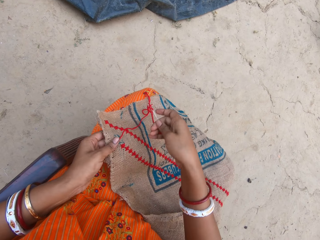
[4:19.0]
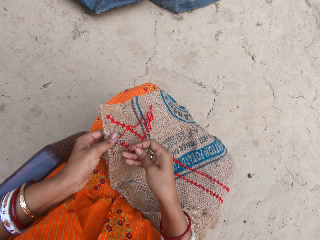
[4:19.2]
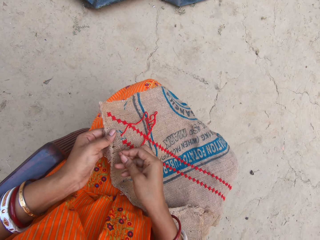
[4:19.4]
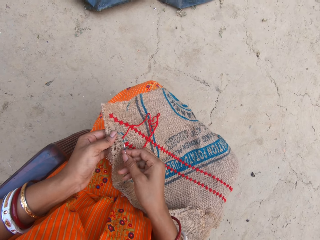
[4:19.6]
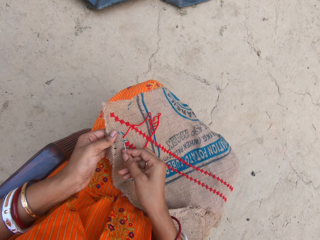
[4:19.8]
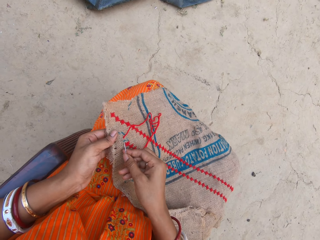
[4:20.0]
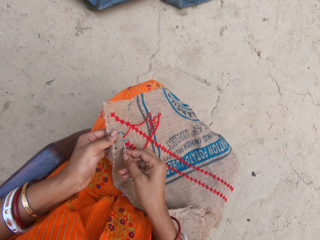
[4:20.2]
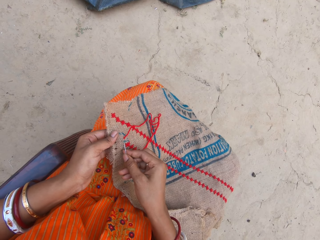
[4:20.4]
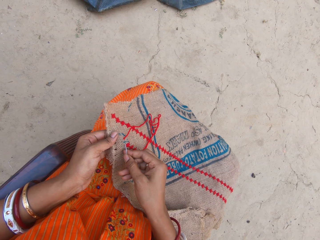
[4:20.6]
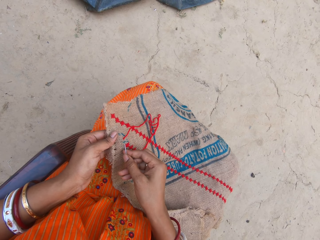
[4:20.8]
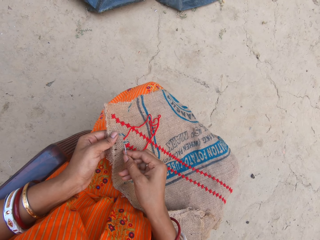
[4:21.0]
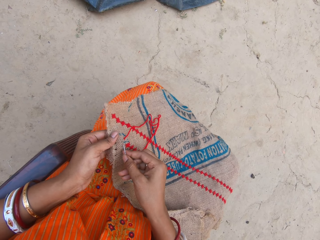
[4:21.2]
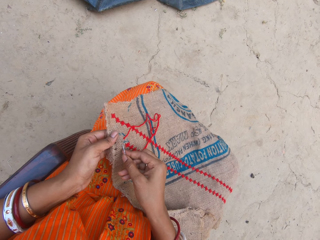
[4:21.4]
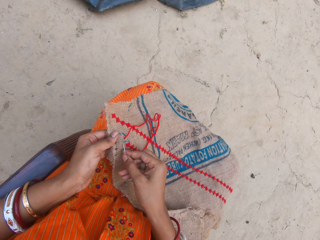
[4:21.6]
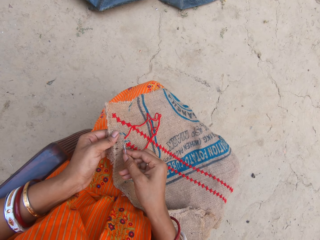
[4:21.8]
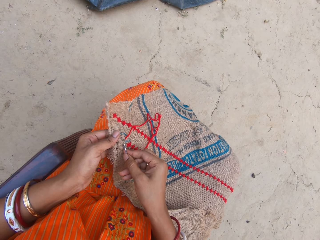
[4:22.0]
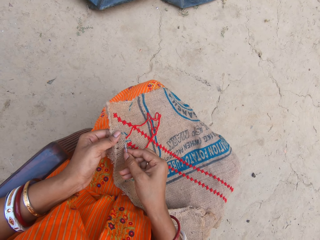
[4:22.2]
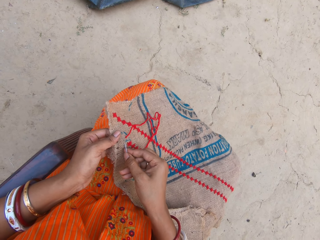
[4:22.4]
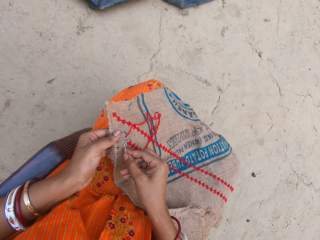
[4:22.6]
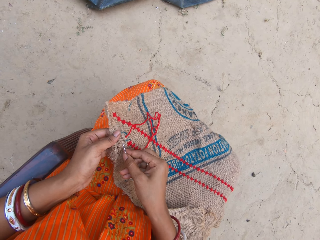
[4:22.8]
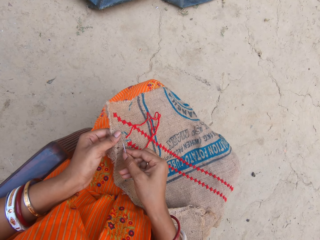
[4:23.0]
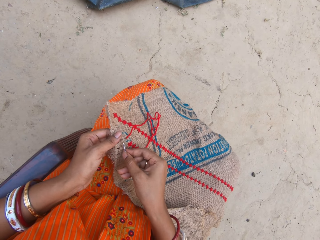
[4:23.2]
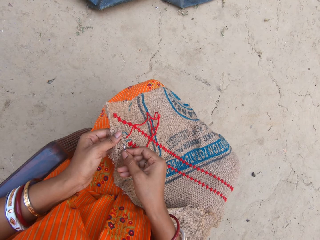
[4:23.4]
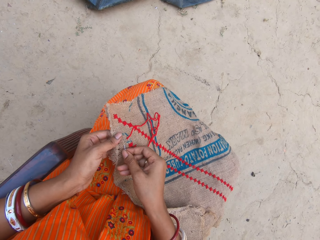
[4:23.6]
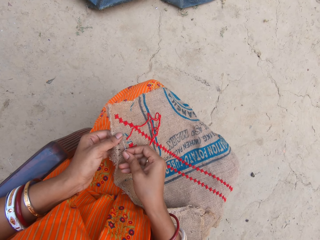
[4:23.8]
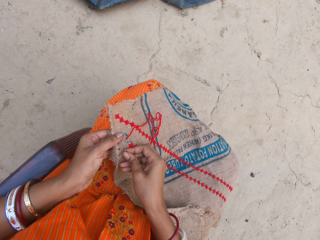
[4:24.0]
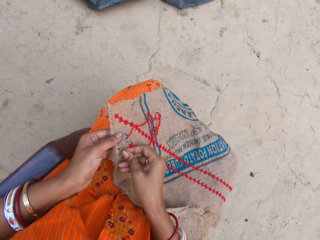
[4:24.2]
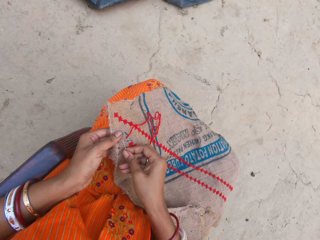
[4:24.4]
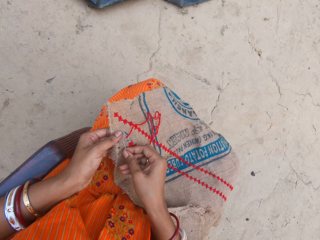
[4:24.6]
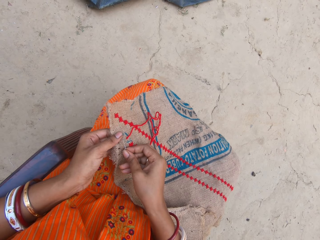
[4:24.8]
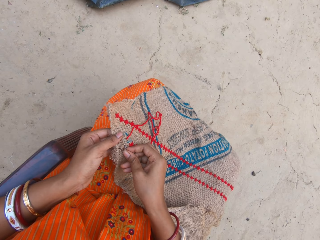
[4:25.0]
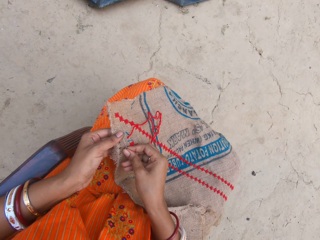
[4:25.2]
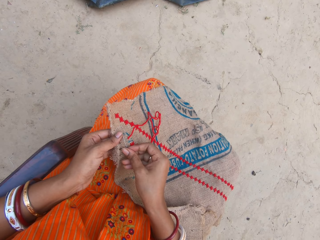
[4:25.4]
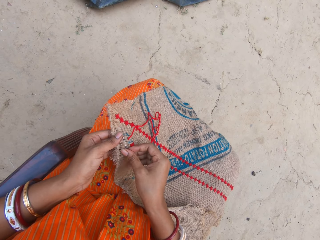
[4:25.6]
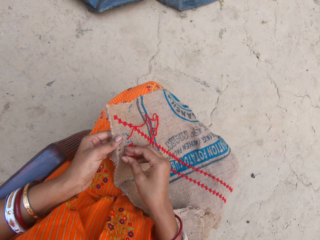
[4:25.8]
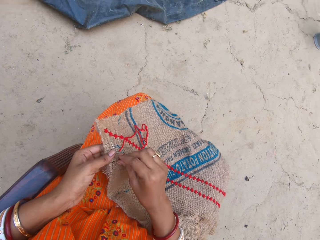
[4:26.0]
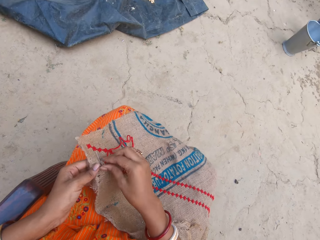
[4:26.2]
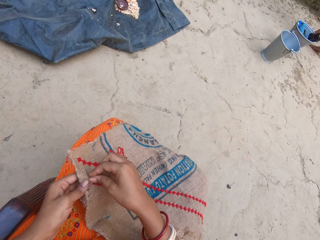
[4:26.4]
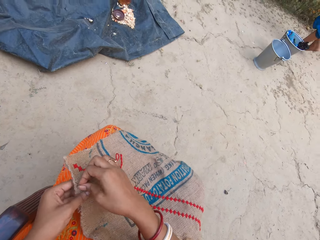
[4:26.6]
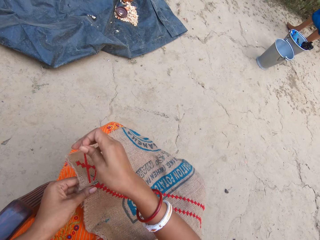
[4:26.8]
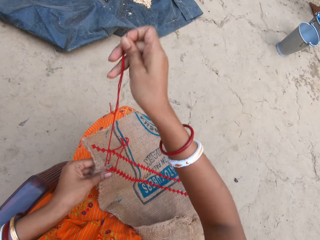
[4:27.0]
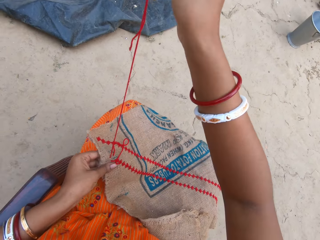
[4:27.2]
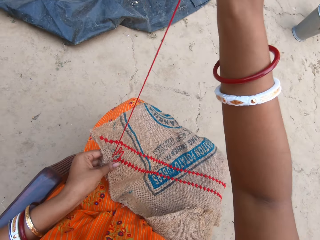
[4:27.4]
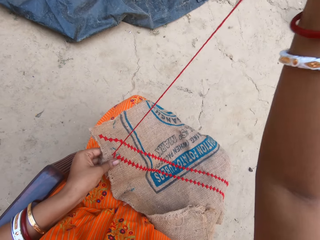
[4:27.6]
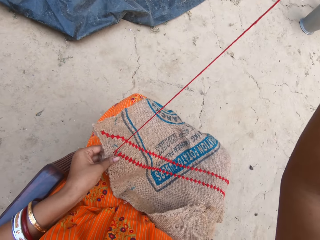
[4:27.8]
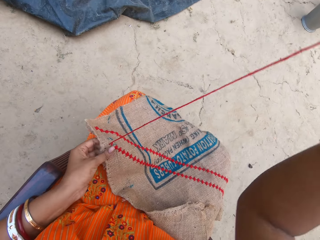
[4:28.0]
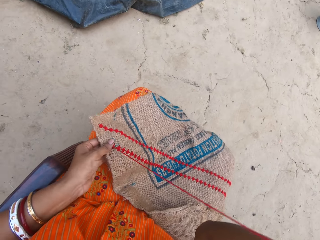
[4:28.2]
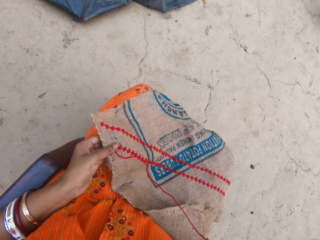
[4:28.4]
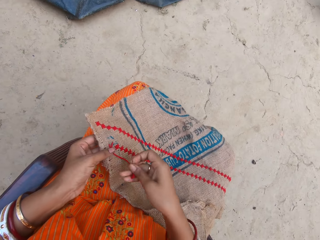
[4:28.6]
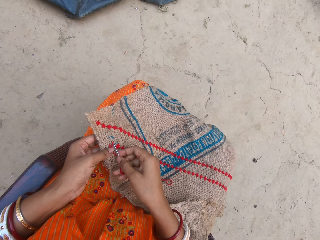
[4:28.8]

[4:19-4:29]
The camera wearer sews the fabric. They pull the thread.

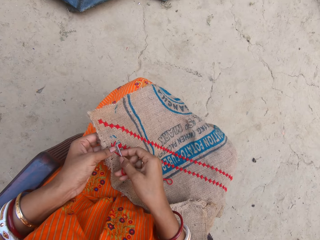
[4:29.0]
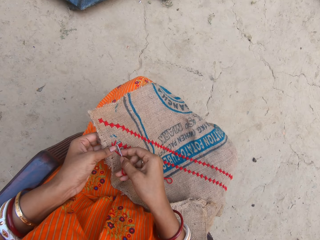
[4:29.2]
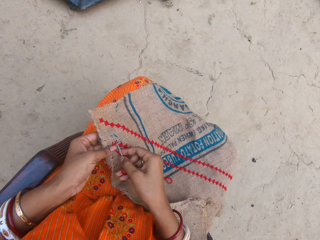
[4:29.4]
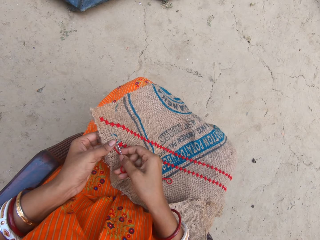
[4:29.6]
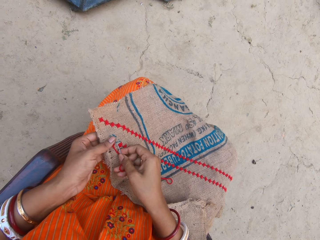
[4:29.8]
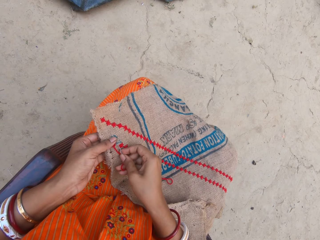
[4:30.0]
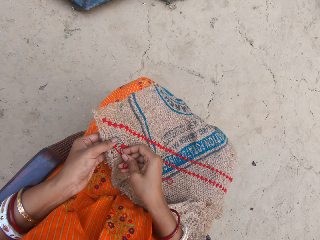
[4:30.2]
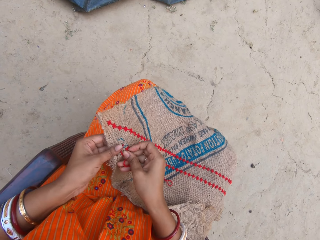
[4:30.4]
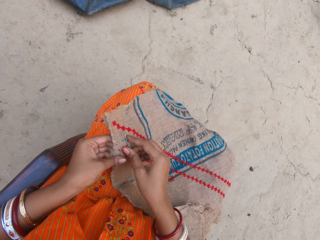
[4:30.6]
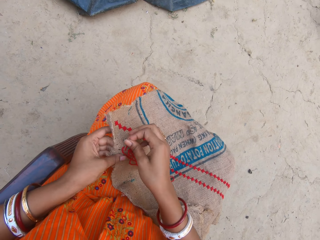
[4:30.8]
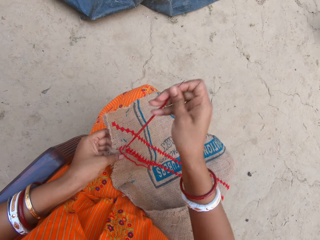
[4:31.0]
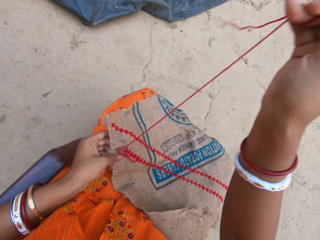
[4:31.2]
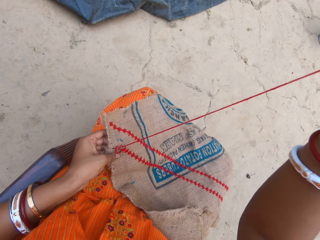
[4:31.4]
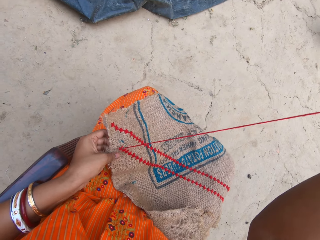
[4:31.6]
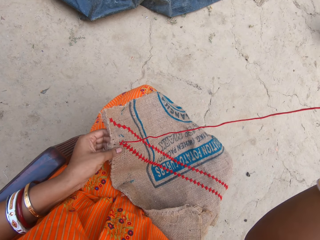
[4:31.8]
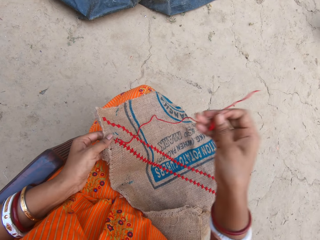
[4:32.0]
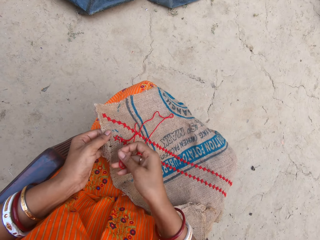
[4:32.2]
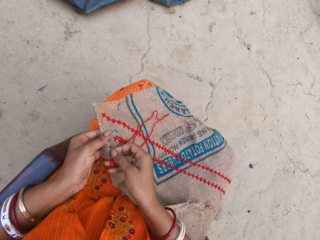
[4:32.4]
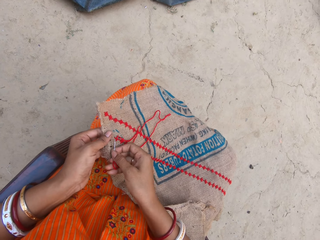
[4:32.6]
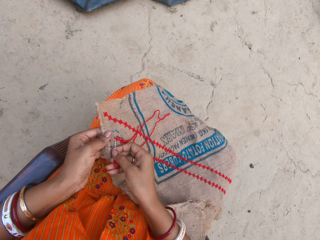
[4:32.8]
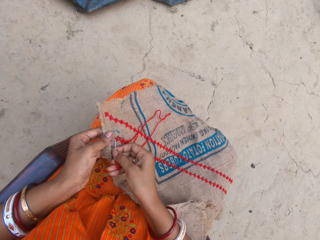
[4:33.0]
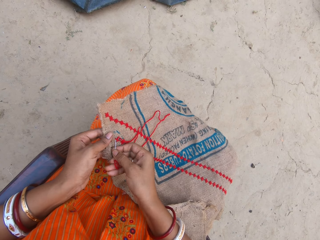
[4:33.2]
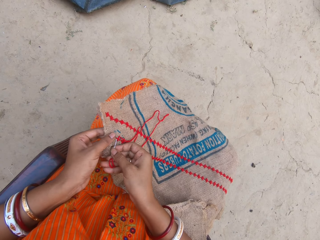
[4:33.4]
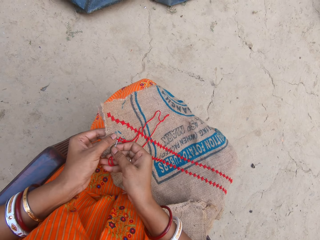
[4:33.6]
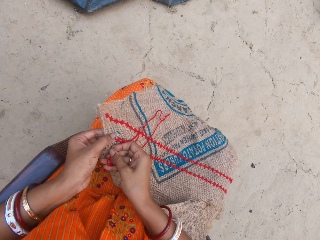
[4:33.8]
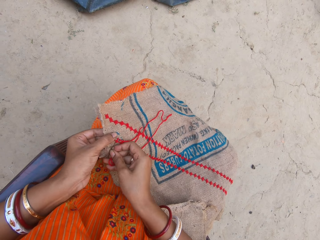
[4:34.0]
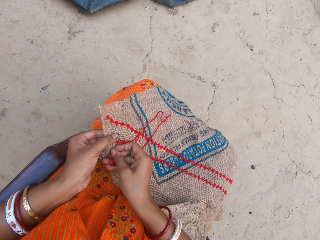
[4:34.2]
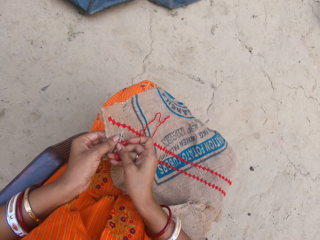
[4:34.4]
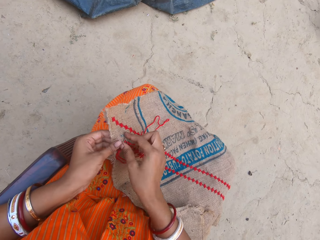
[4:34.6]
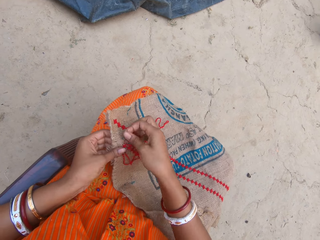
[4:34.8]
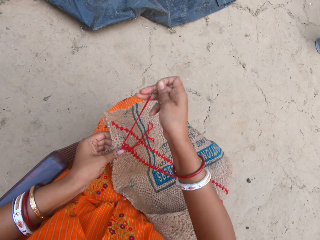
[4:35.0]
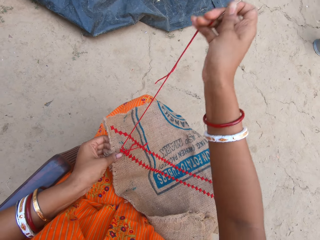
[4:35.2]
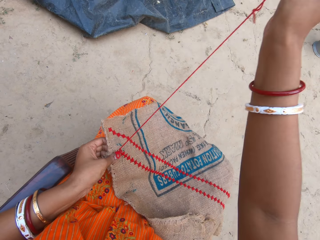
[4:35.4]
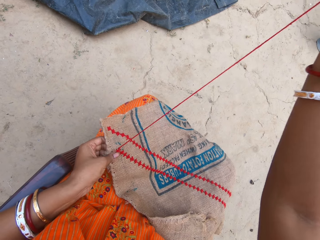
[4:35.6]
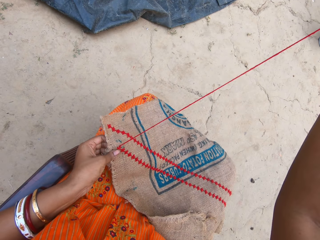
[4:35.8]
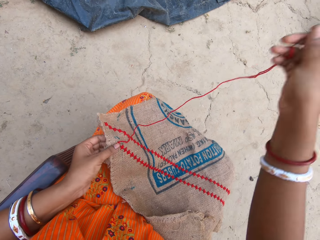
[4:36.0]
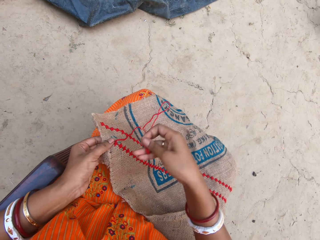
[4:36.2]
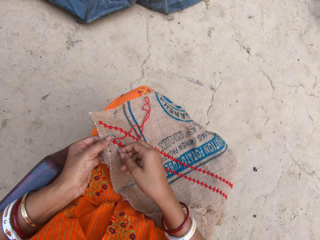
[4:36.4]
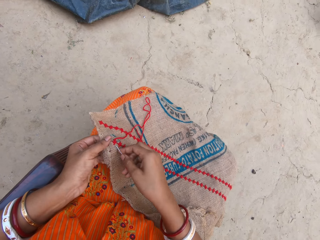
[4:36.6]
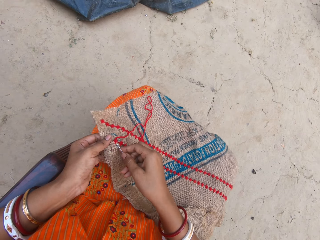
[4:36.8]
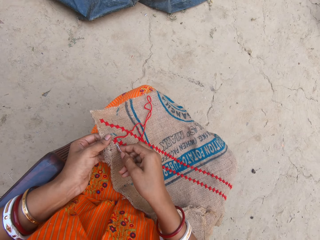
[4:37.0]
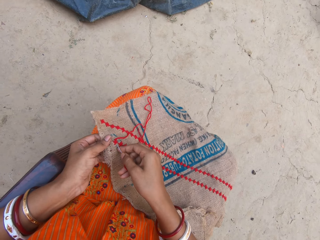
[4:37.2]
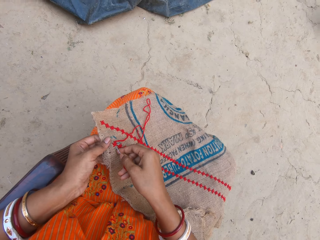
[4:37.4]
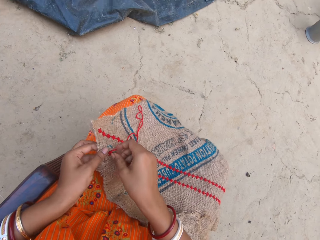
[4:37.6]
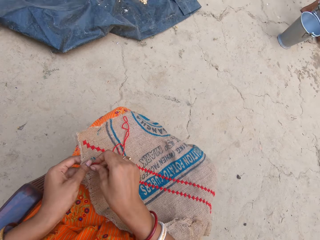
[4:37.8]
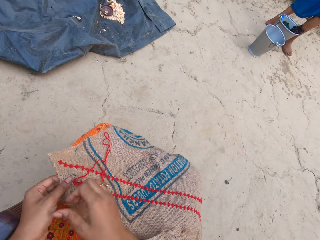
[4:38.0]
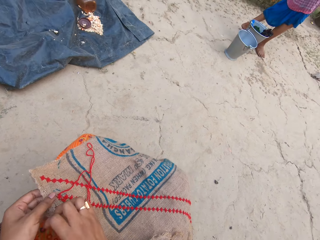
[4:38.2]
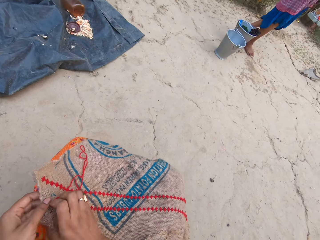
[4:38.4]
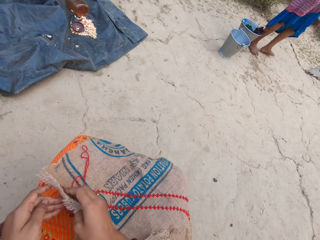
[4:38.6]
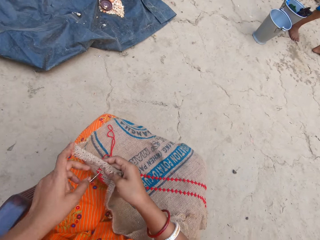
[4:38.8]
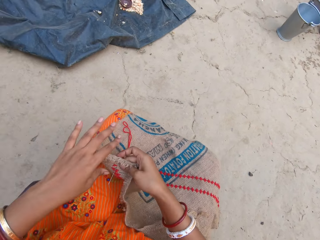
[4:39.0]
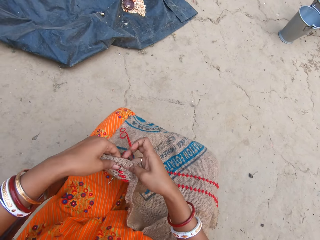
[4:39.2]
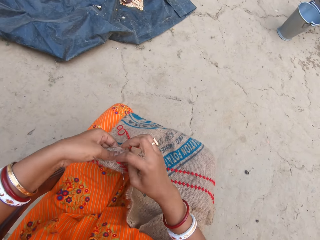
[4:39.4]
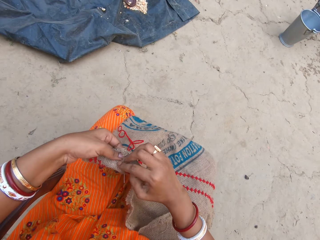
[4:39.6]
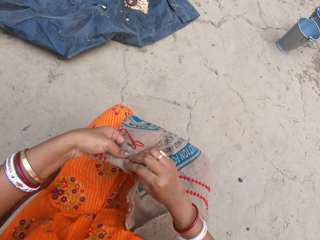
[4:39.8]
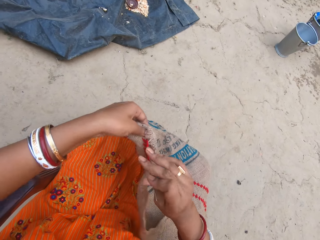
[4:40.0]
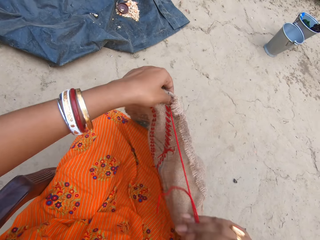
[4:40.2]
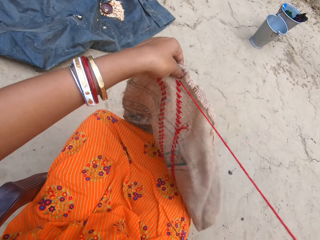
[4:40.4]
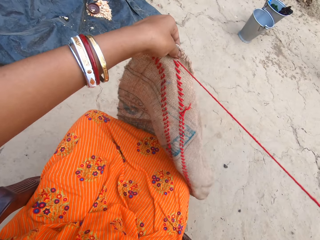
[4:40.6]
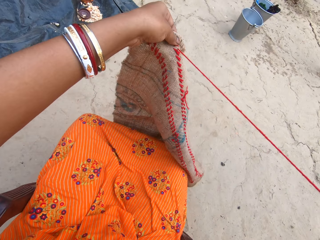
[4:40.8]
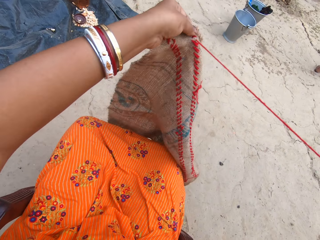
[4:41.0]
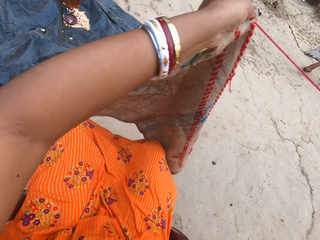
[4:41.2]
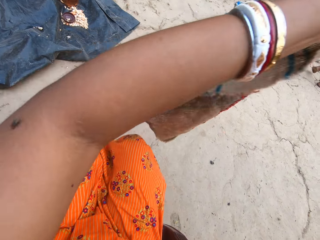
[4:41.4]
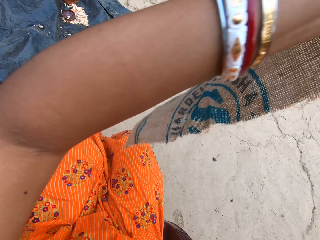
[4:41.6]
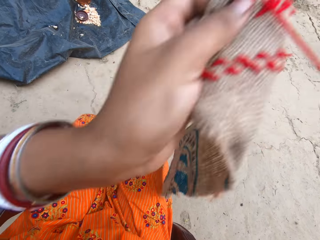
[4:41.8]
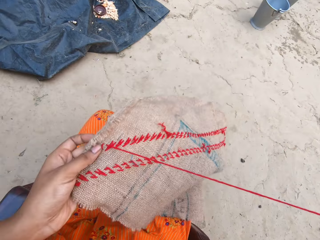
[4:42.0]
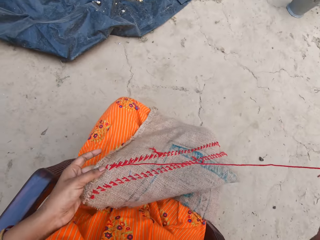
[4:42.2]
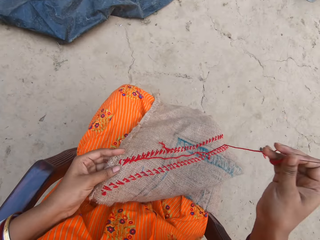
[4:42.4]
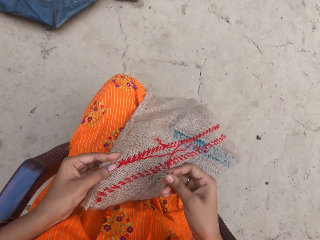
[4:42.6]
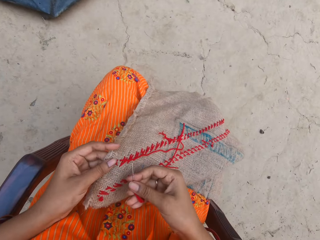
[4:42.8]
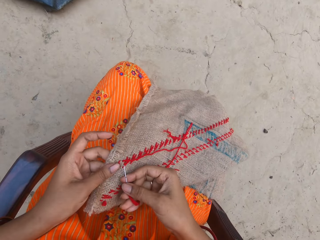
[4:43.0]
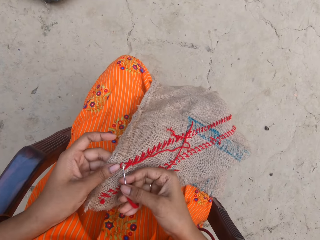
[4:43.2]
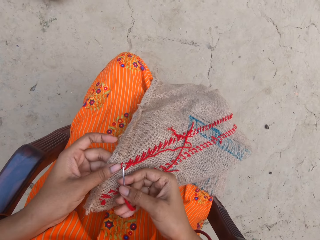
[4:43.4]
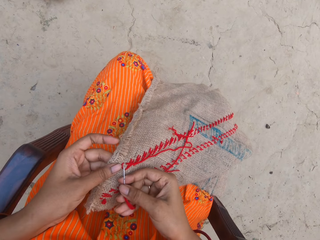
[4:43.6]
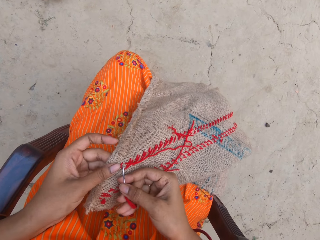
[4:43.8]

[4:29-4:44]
The camera wearer sews the fabric. She pulls the thread. She sews the fabric. She pulls the thread. She sews the fabric. She flips the piece of sack with her left hand. A person walks near the camera wearer. The camera wearer pulls the needle with her right hand. She flips the piece of sack with her left hand. She pulls the thread. She moves the fabric on the knee. She embroiders the piece of sack with both hands.
